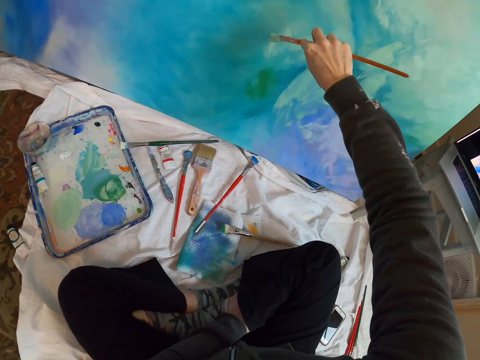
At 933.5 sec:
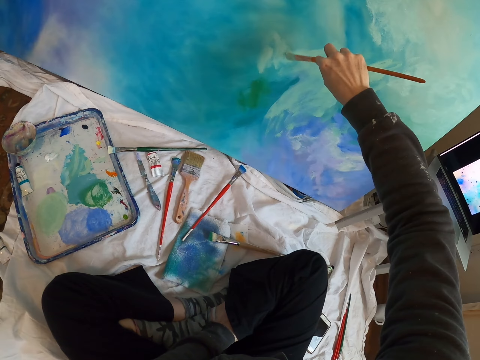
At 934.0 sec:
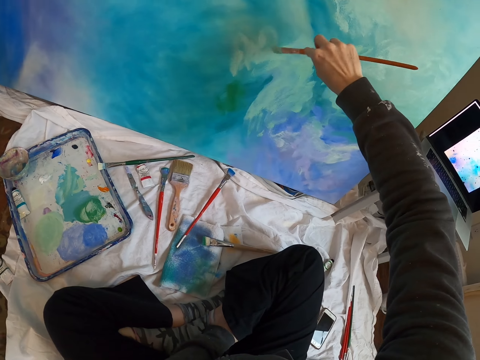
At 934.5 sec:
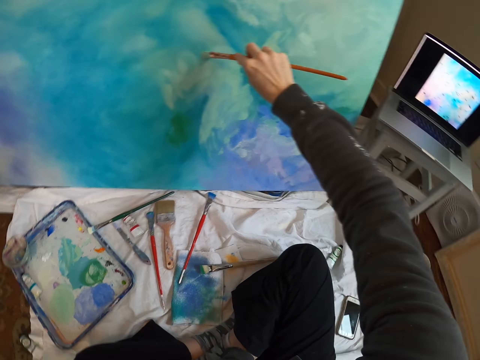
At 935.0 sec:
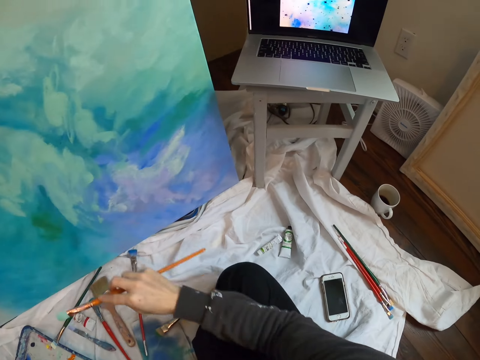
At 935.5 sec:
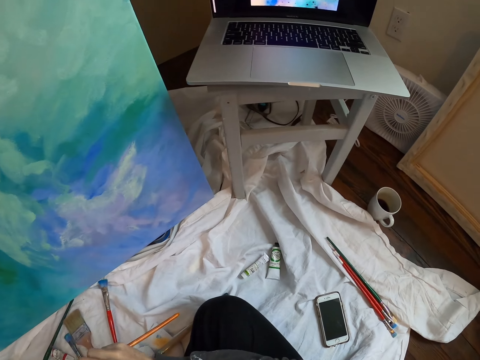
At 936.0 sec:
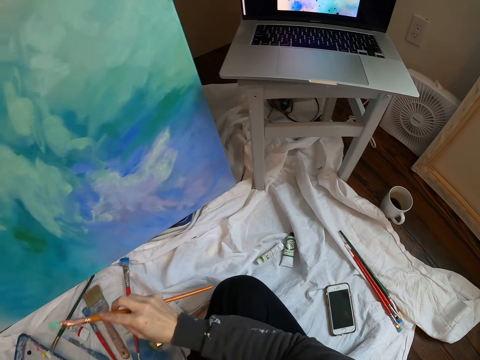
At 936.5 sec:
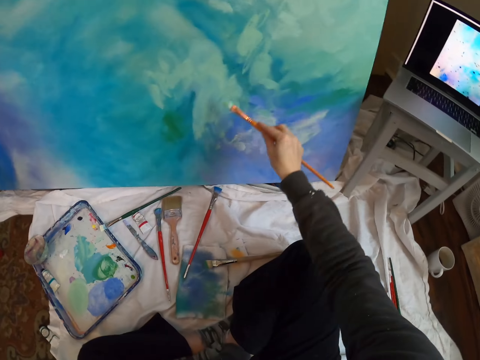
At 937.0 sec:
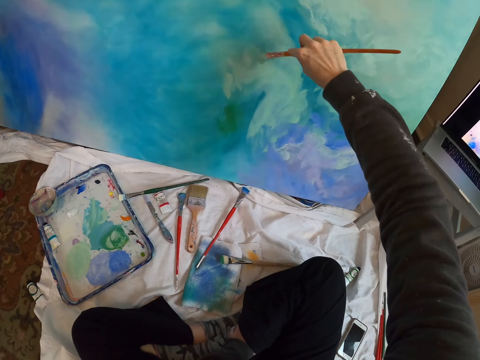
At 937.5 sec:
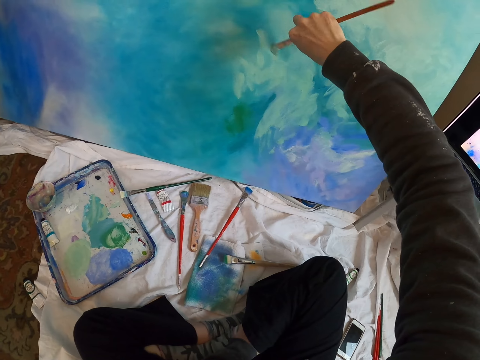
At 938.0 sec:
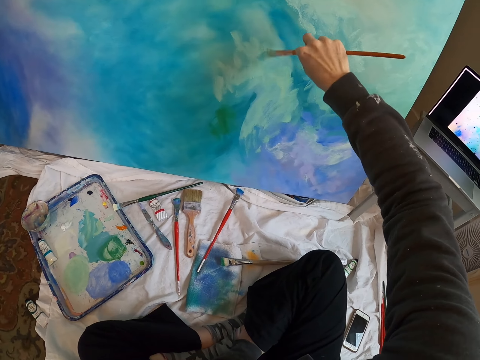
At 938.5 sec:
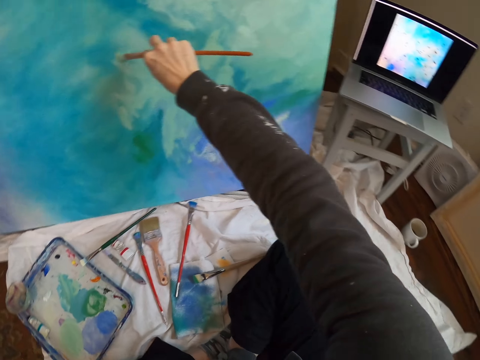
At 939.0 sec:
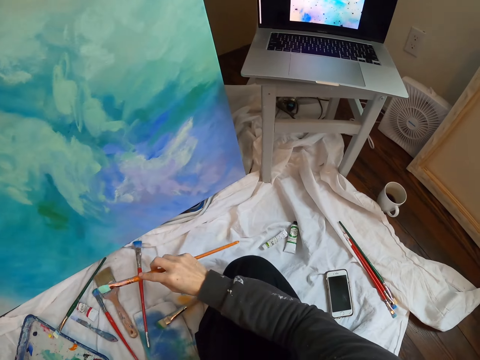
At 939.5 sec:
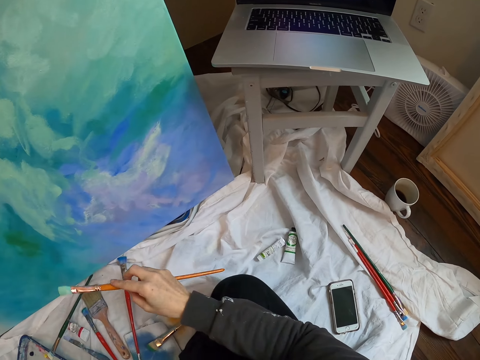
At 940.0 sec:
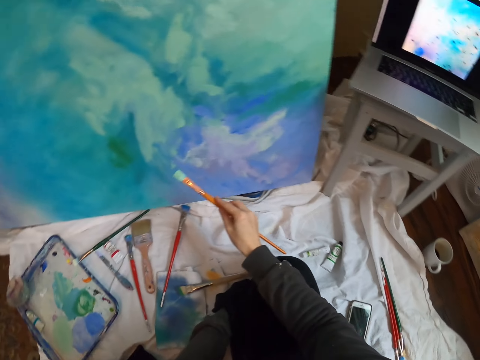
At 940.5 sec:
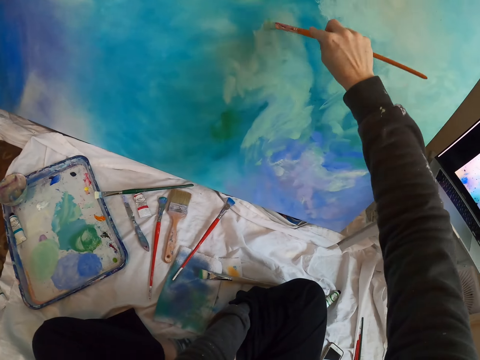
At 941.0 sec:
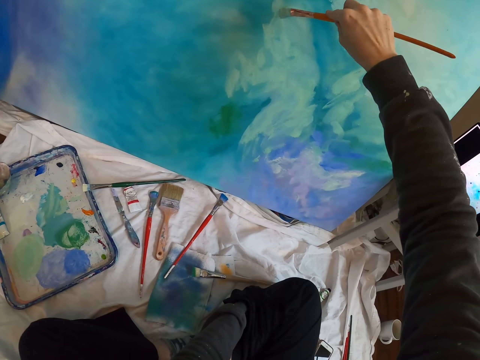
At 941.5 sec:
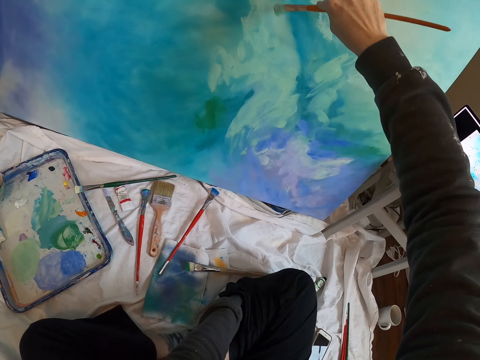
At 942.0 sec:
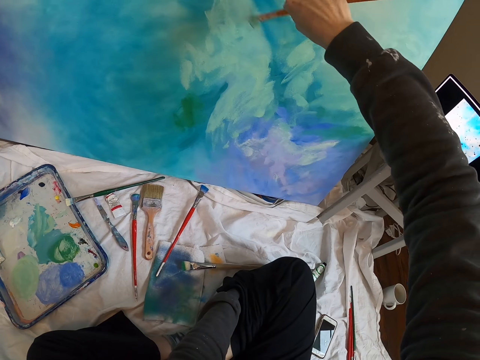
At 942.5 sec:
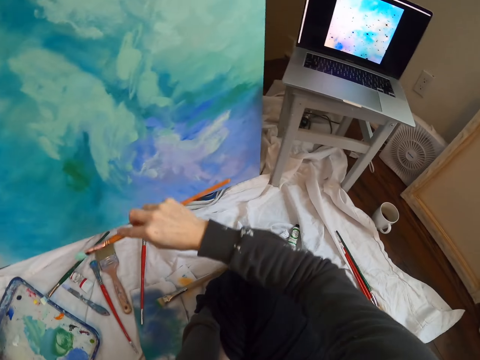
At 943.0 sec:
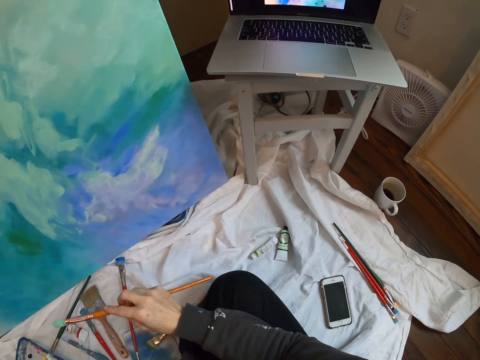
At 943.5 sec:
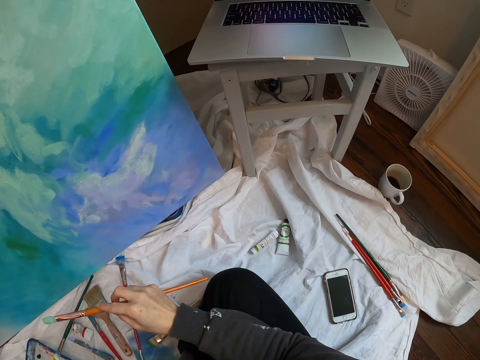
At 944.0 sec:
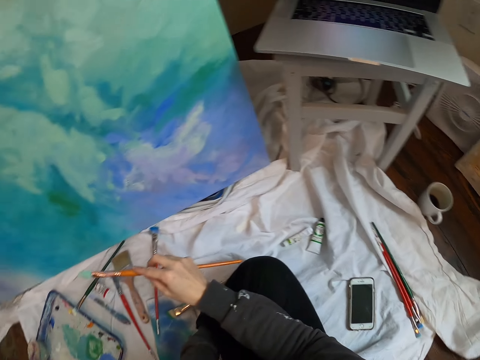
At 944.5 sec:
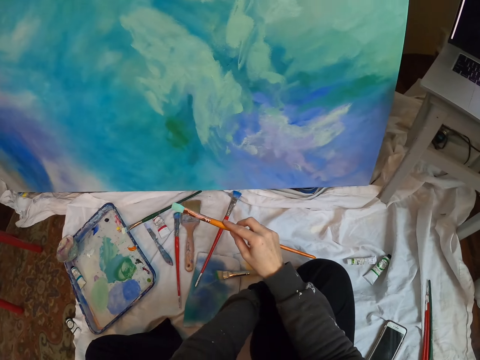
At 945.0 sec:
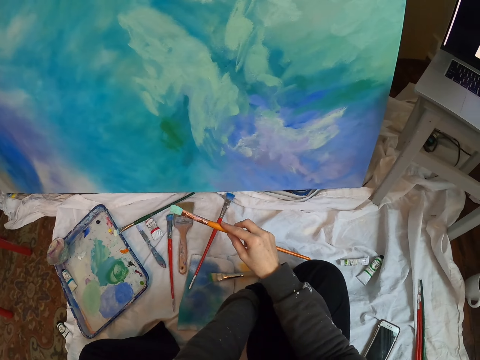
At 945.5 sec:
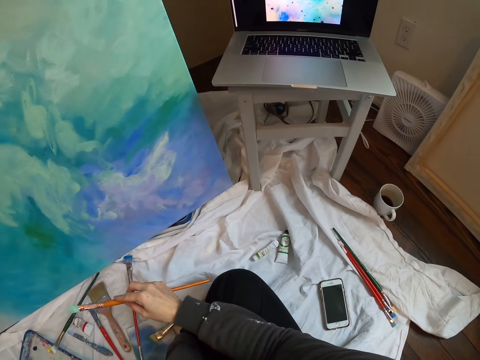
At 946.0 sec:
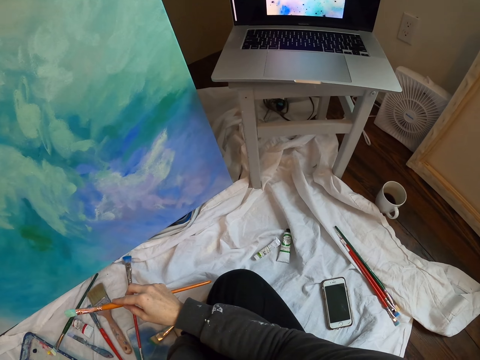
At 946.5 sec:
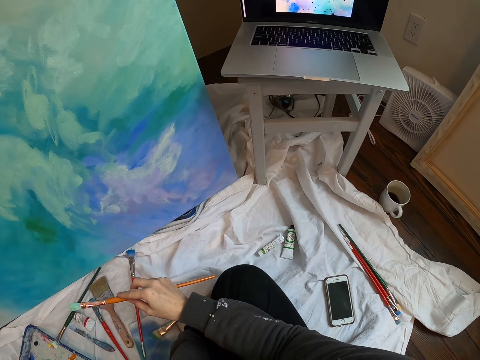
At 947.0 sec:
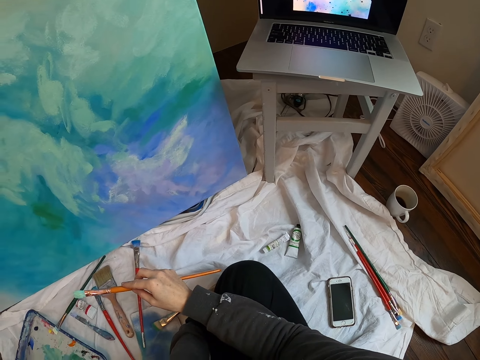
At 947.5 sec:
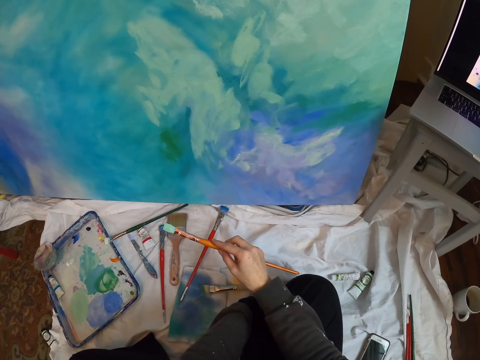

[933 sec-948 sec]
The camera wearer looks at the laptop. They paint wall art with a paint brush. They look at the laptop. They paint the wall art with the paint brush. They look at the laptop.

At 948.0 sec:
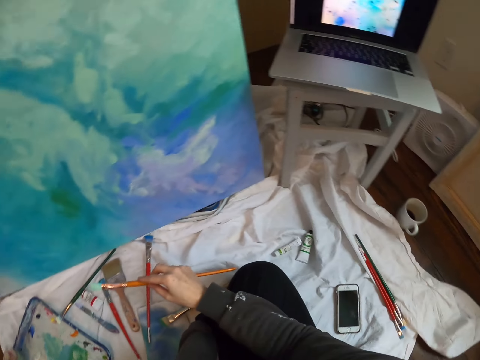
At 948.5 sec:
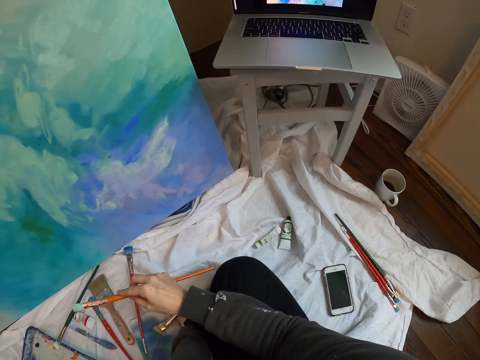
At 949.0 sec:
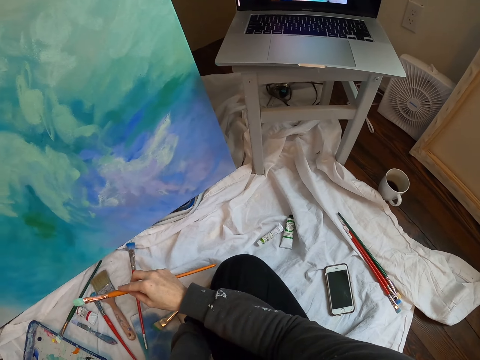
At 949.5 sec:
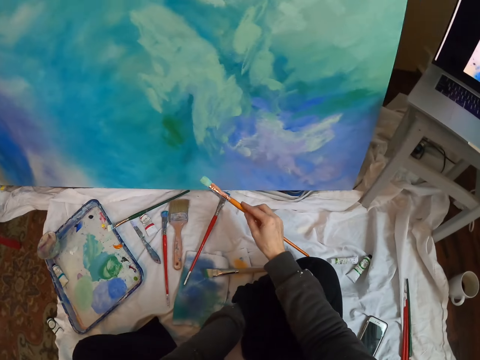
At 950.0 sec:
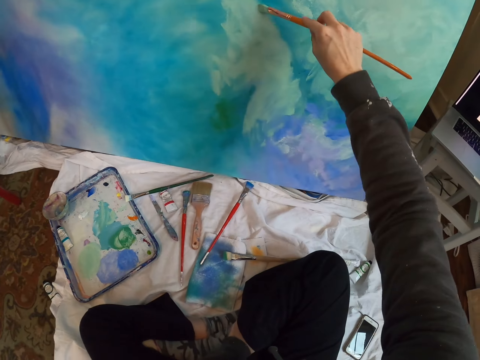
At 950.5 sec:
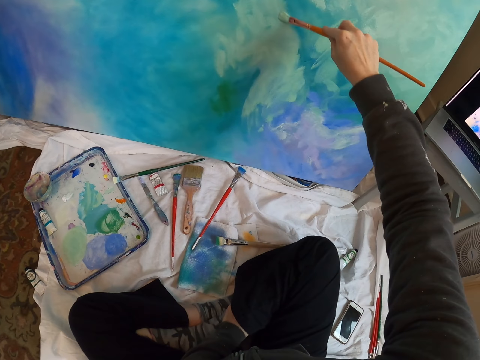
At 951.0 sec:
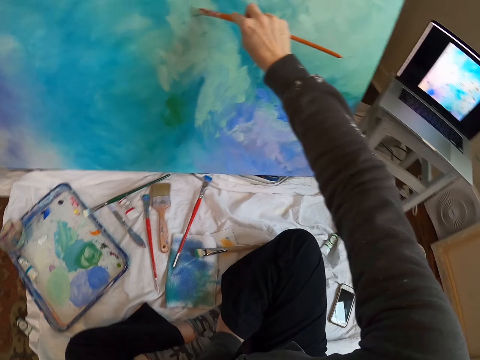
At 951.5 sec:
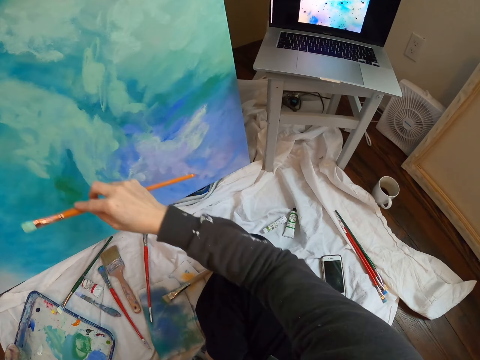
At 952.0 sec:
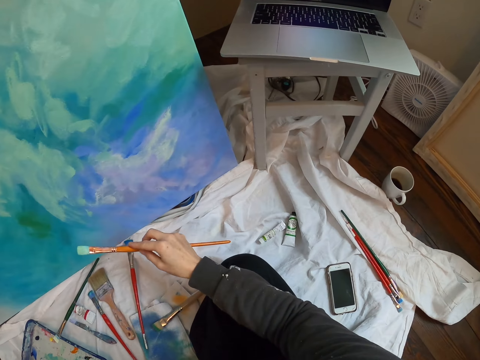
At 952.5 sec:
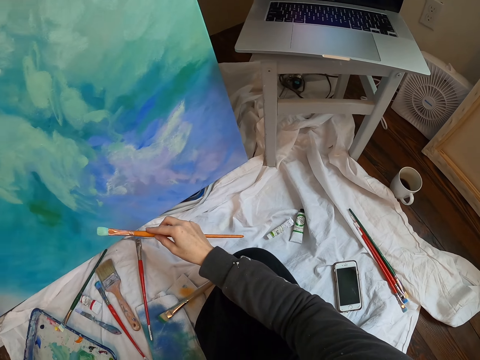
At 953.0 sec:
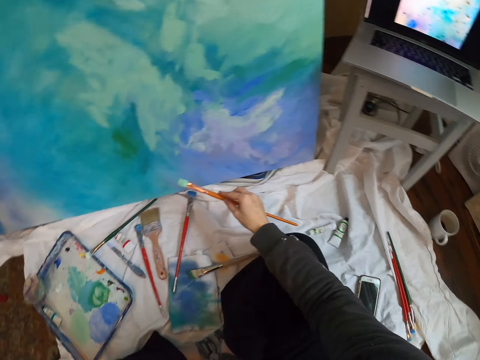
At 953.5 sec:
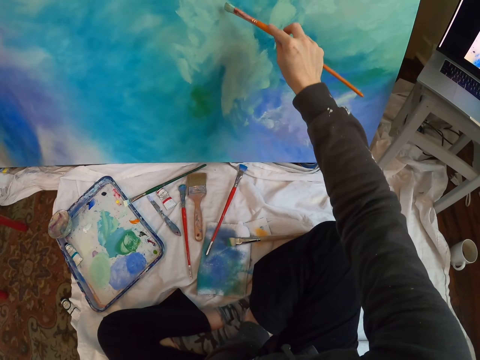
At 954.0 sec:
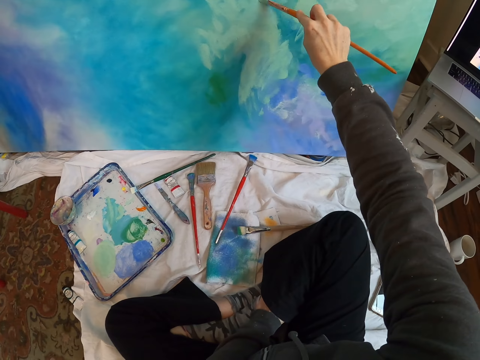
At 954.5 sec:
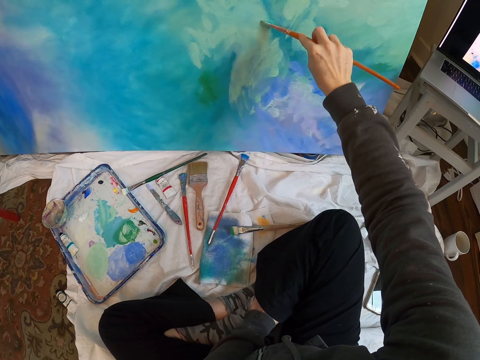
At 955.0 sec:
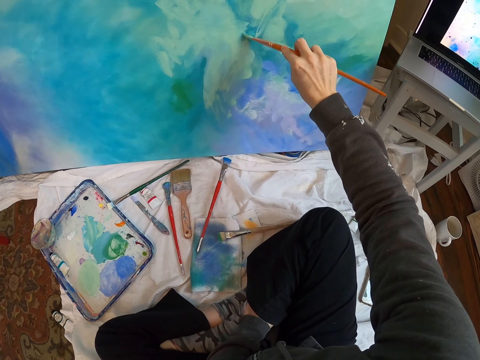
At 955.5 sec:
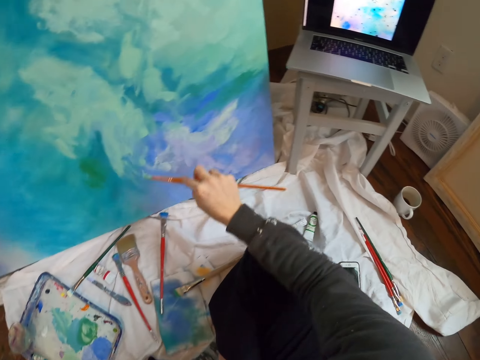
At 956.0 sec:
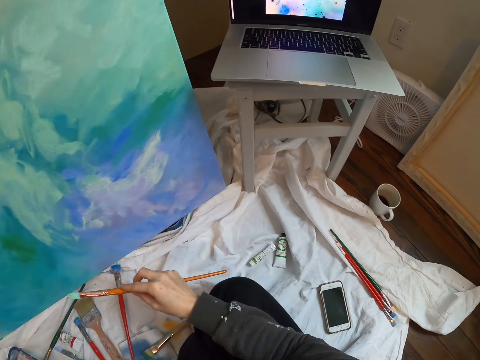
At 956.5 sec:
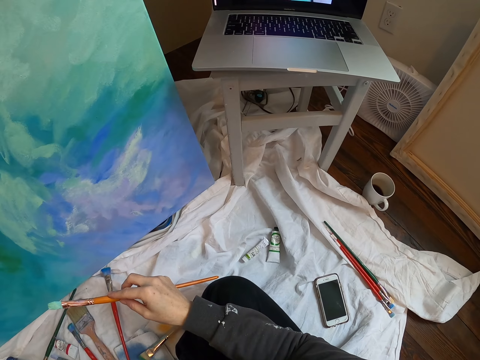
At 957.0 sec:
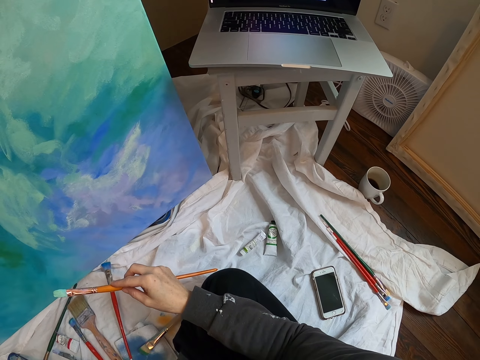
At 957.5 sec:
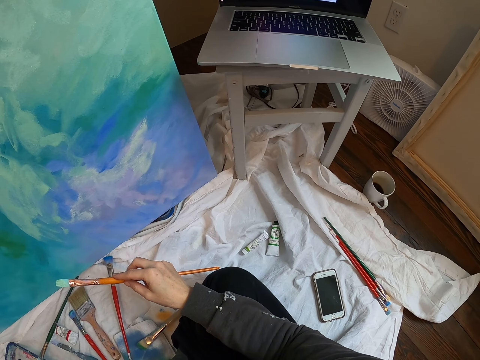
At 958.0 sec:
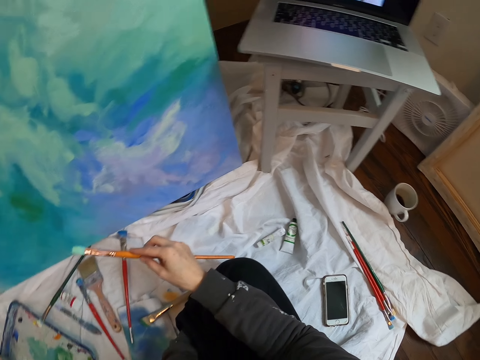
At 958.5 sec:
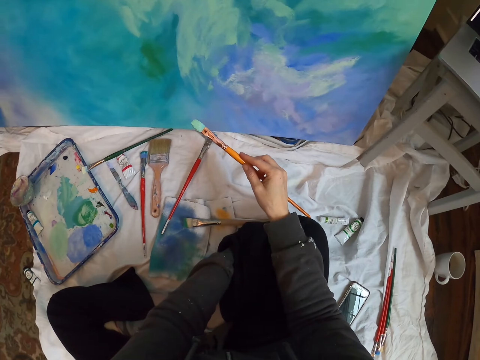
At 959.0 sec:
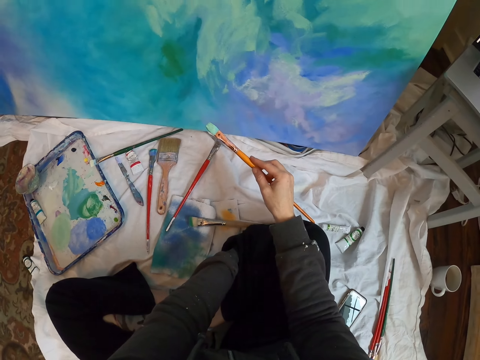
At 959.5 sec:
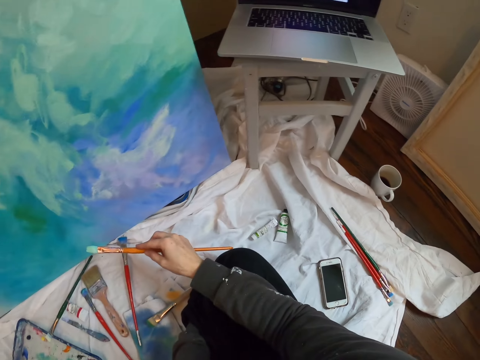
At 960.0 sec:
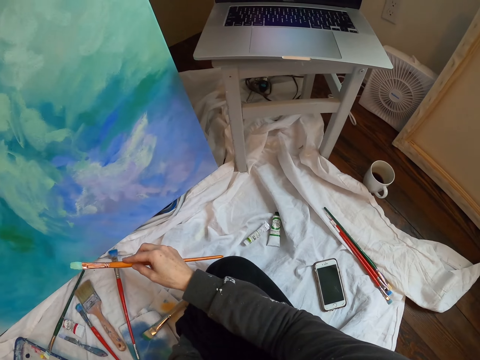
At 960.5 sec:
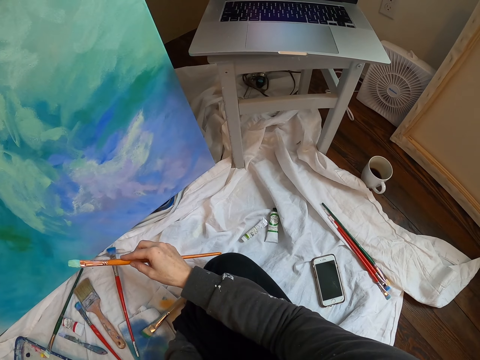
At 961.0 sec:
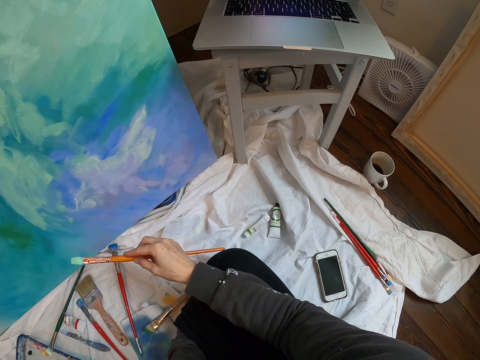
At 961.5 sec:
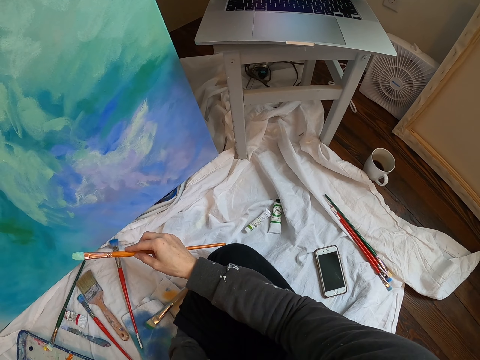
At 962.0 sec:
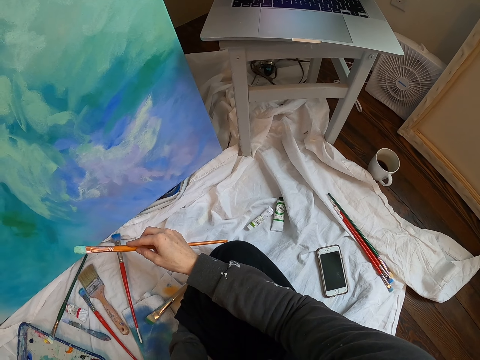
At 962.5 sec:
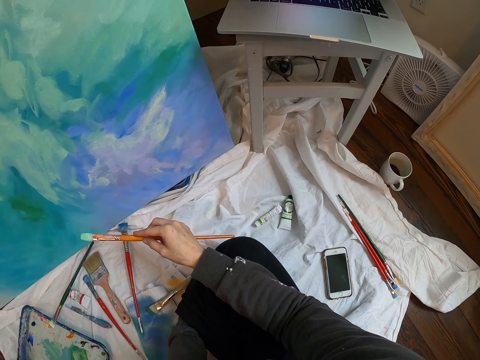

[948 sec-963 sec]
The camera wearer paints wall art with a paint brush. They look at the laptop. They paint the wall art with the paint brush. They look at the laptop.
